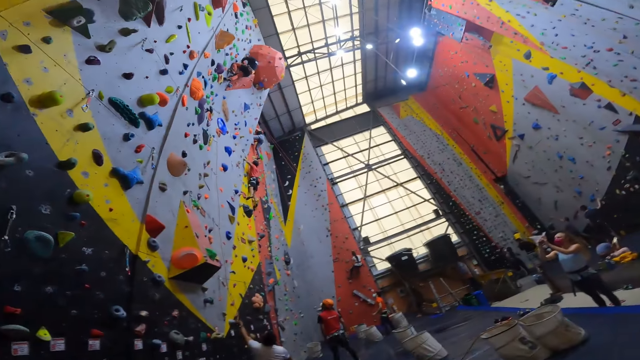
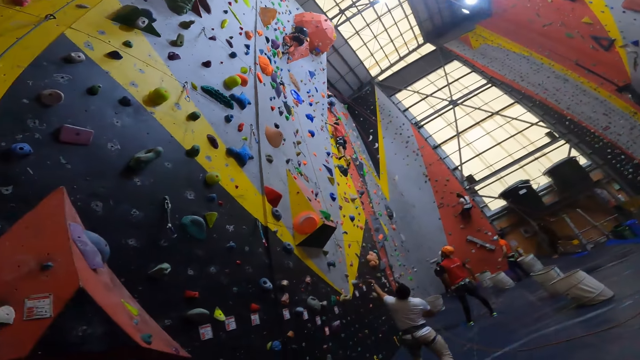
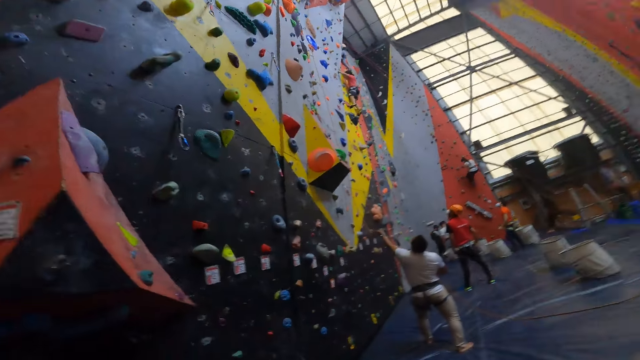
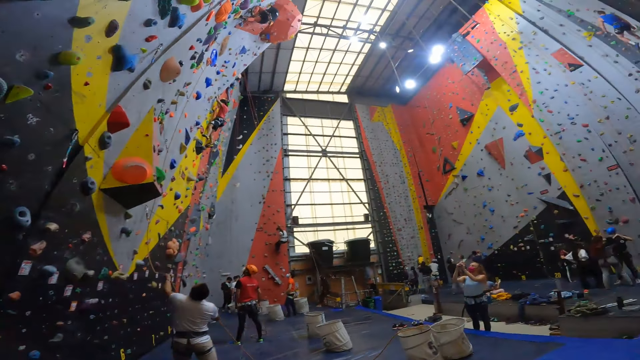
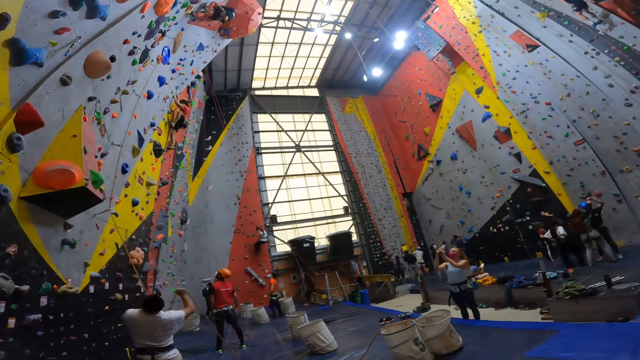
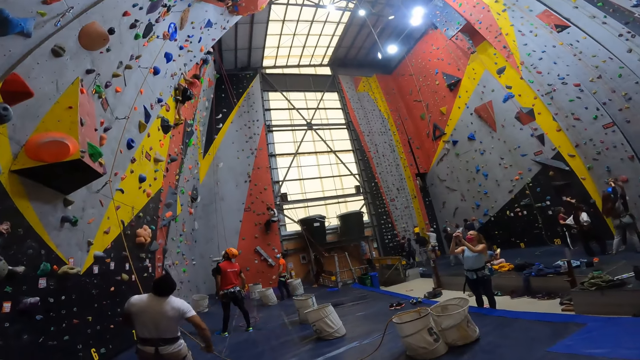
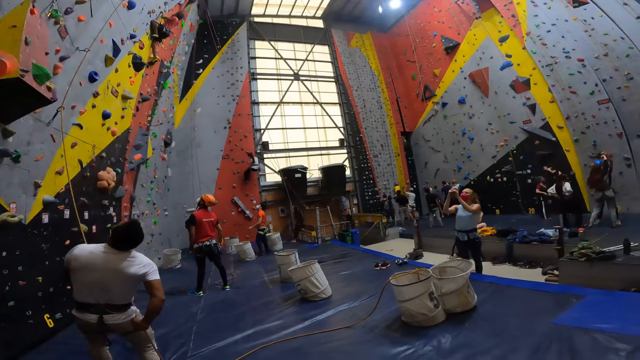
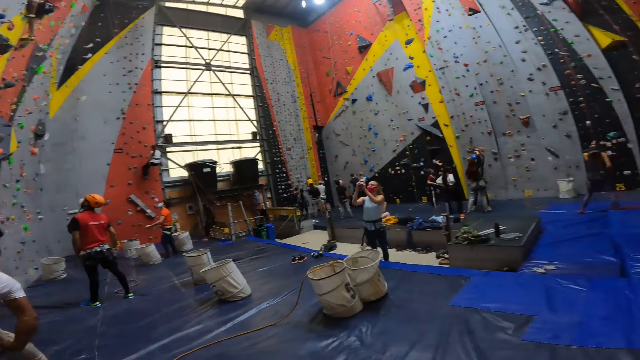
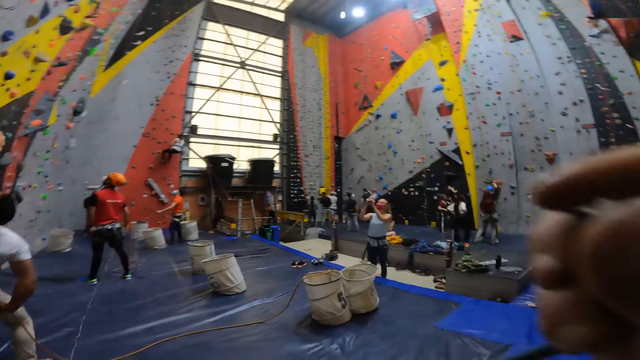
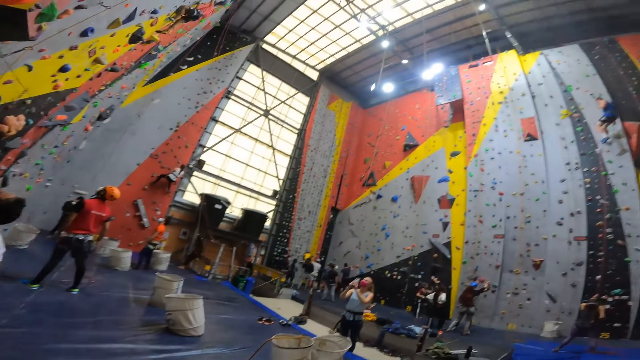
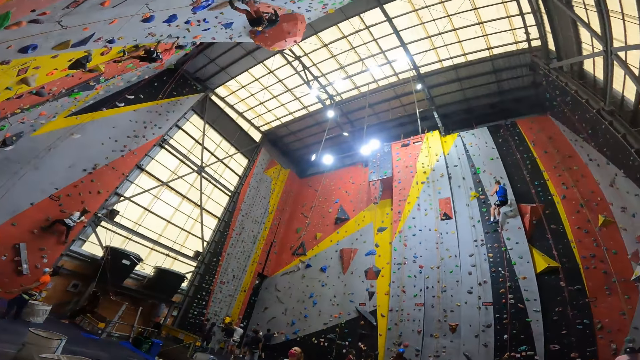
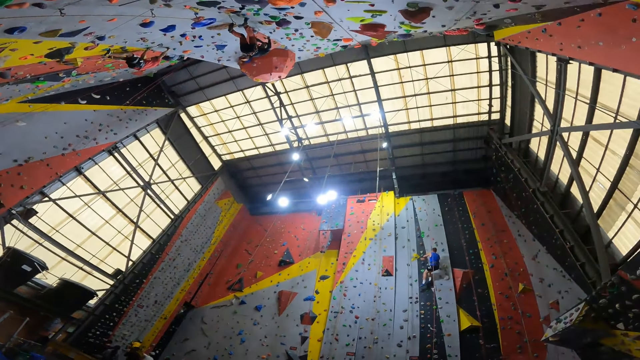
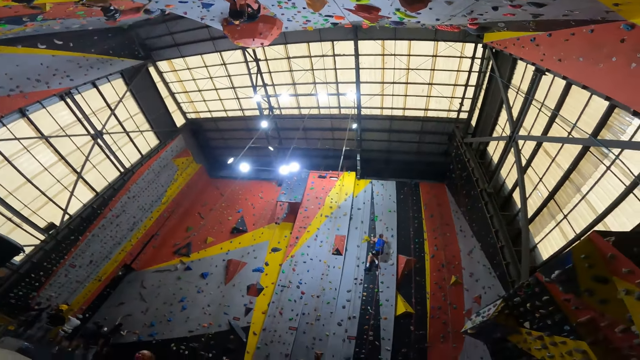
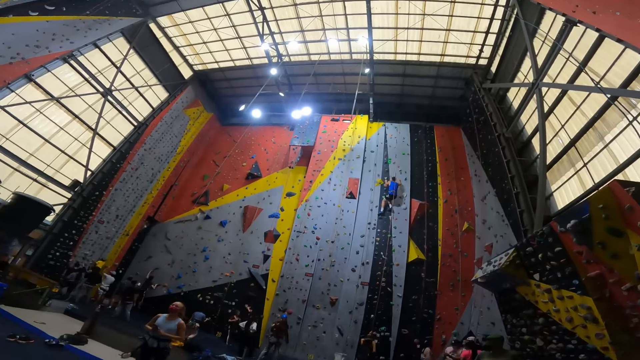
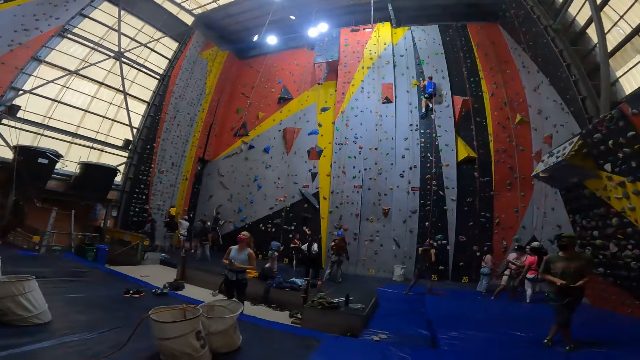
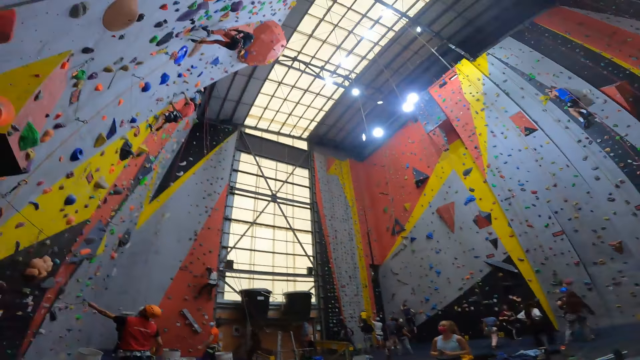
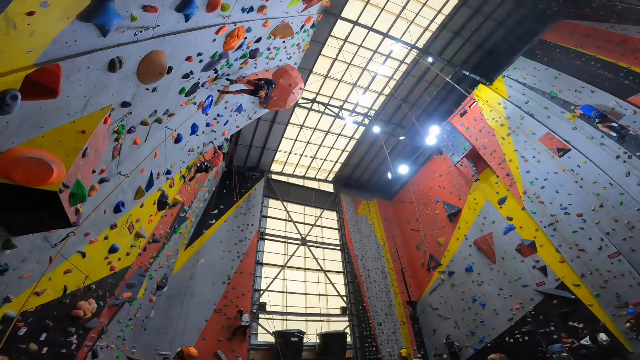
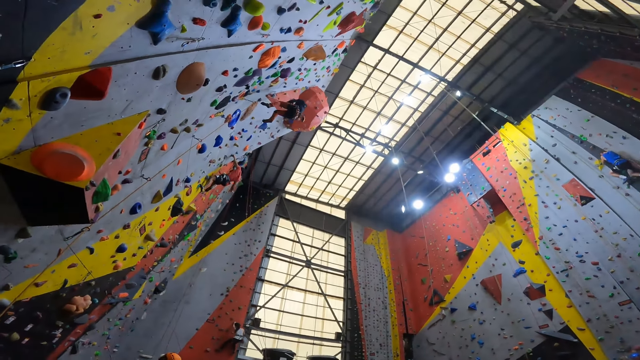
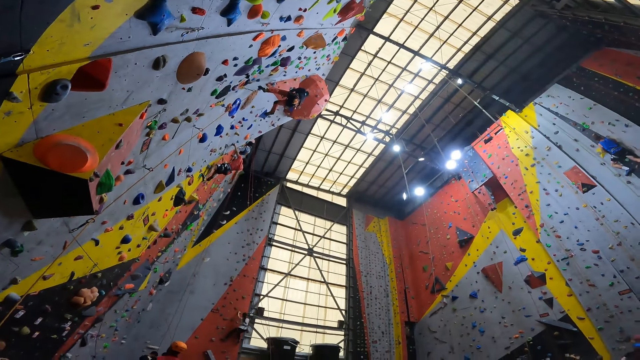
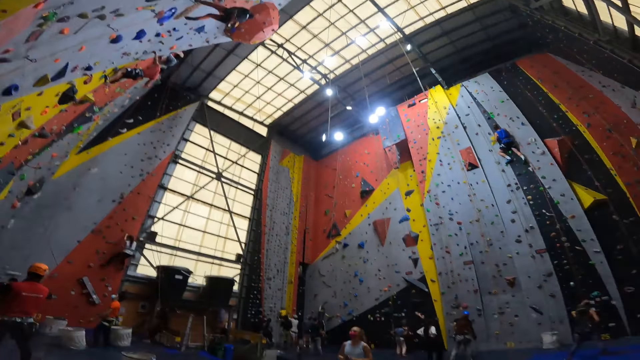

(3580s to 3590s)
The camera wearer walks around in a bouldering room. They adjust a rope. They look around in the bouldering room.

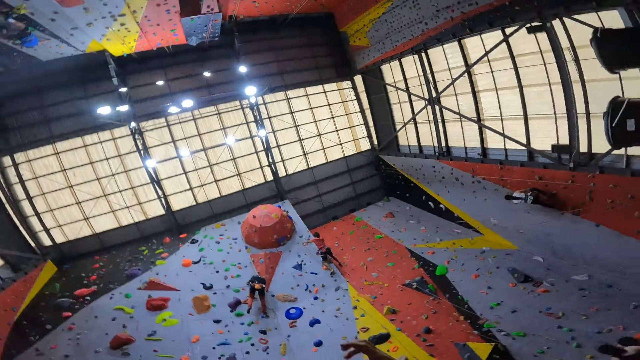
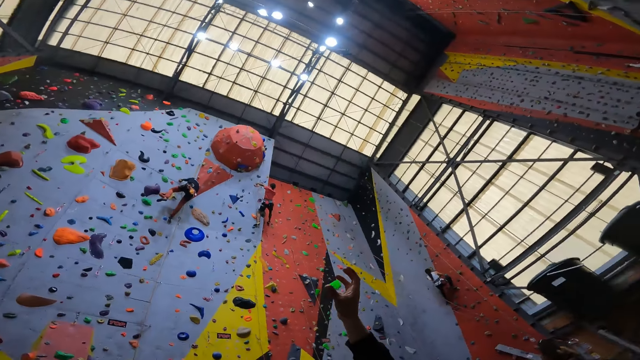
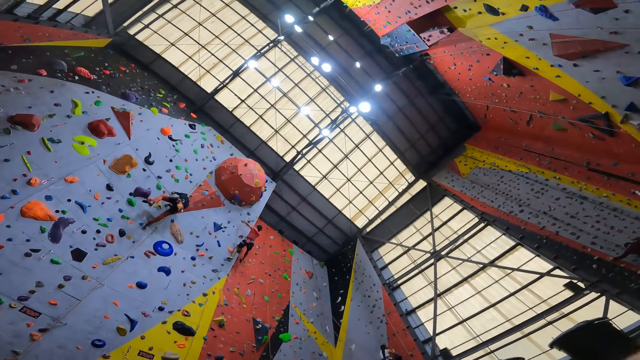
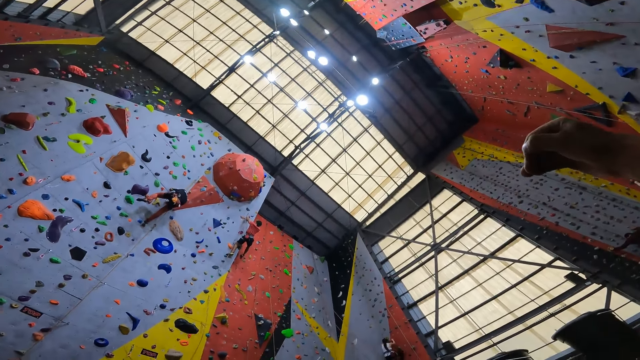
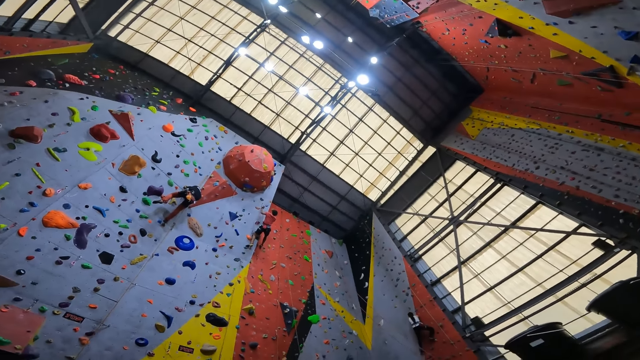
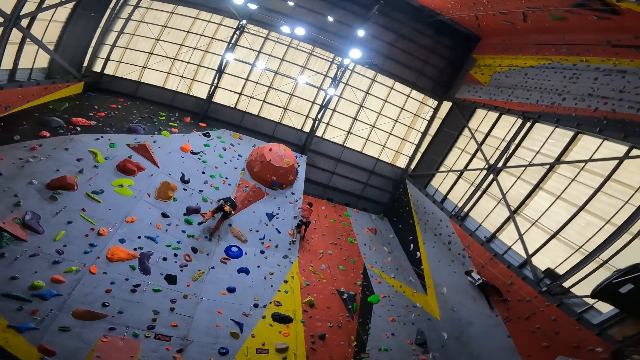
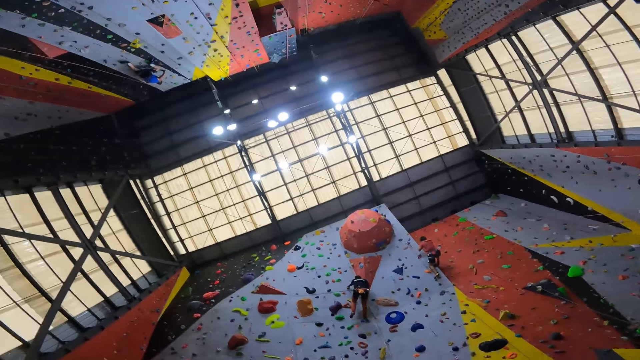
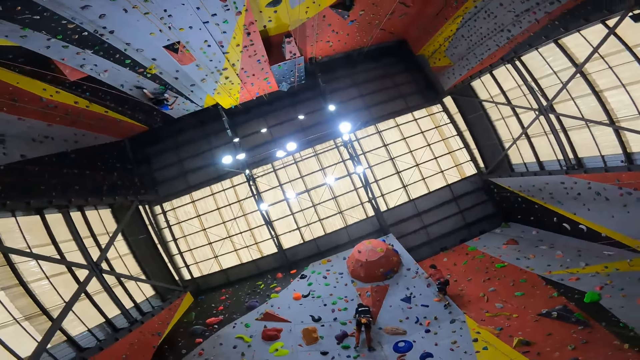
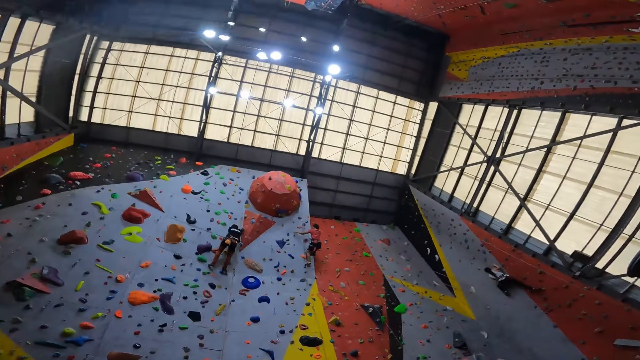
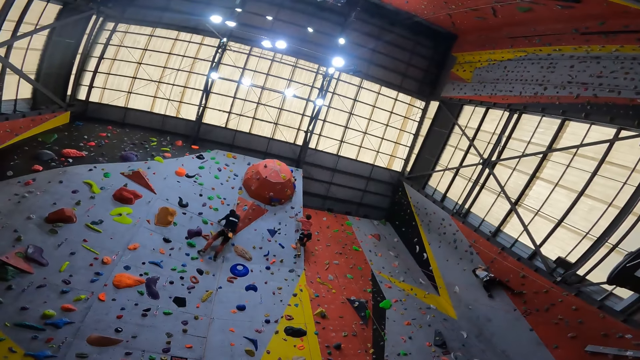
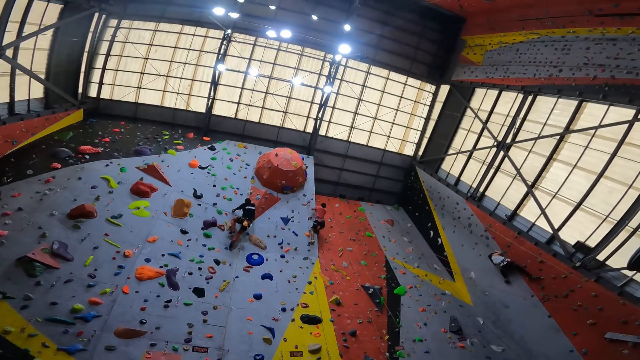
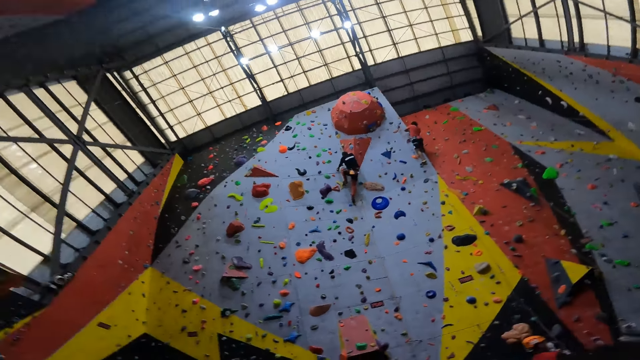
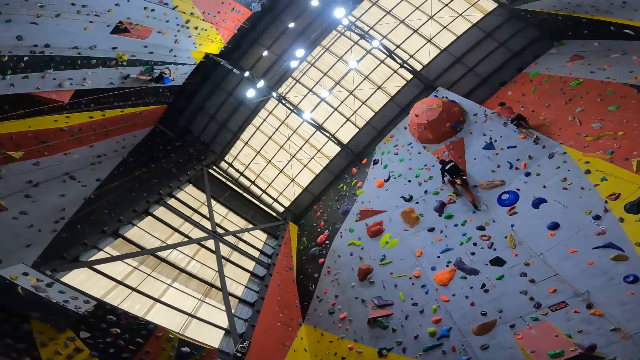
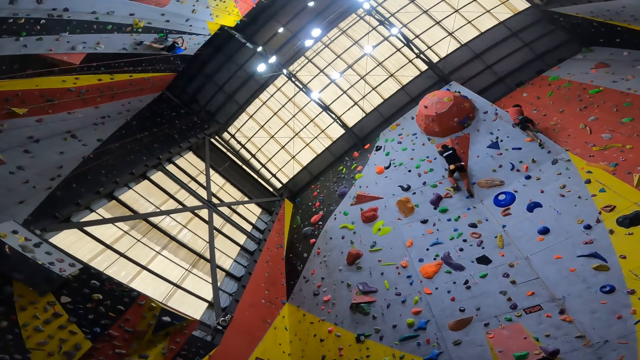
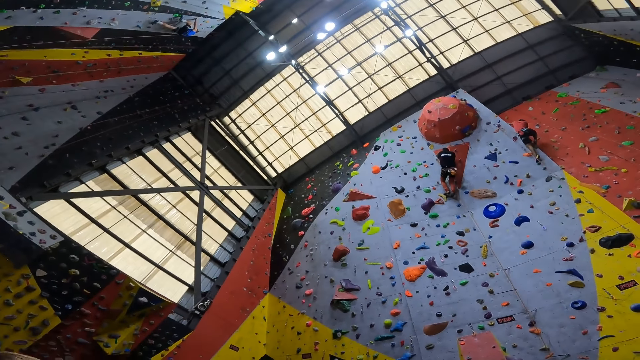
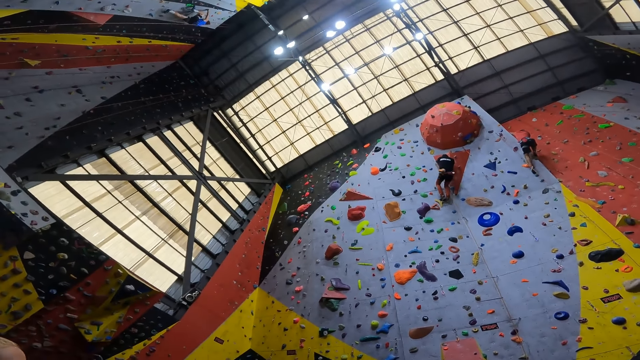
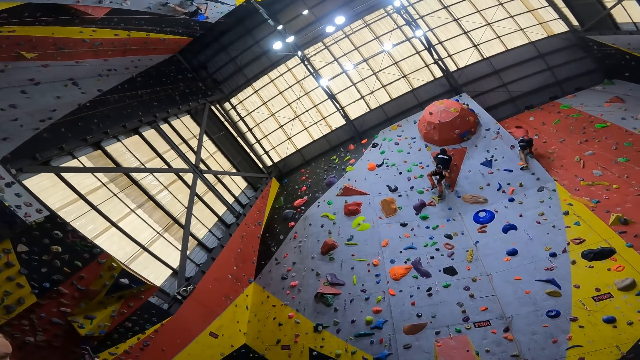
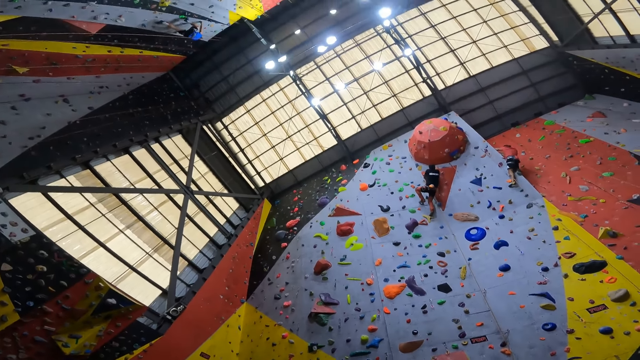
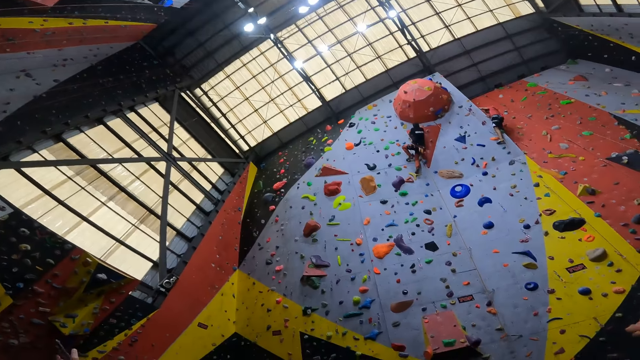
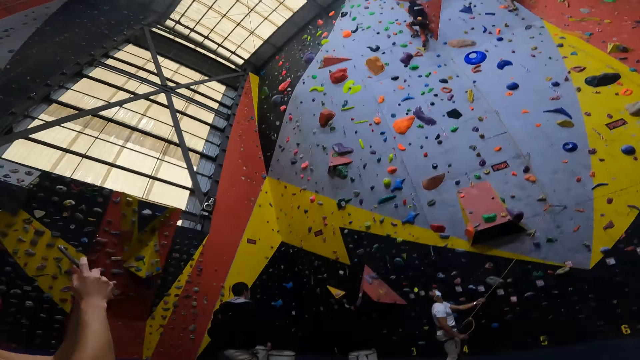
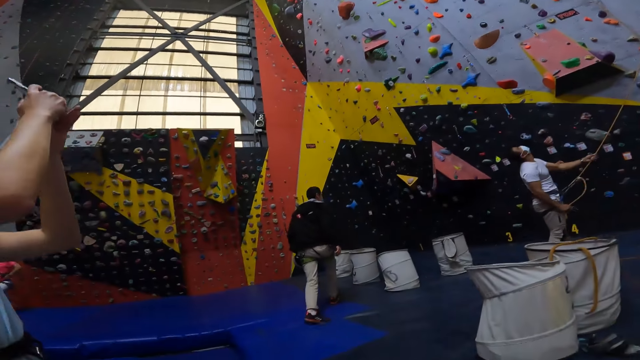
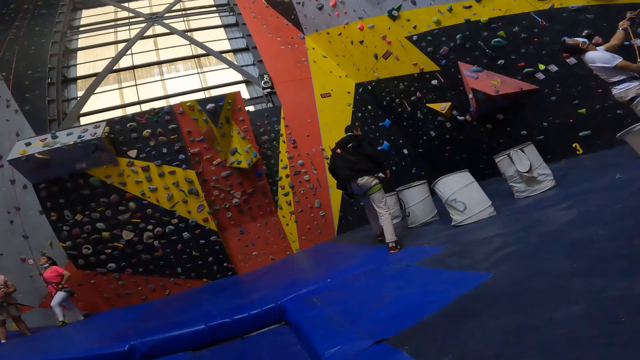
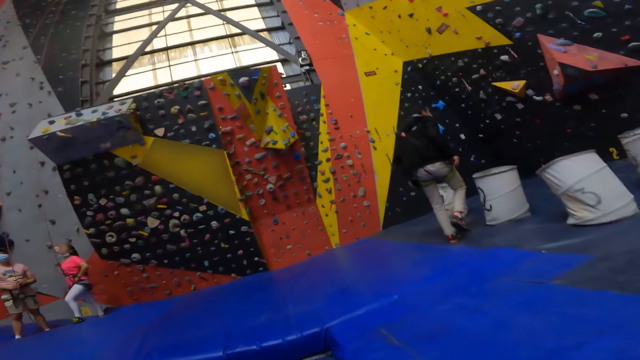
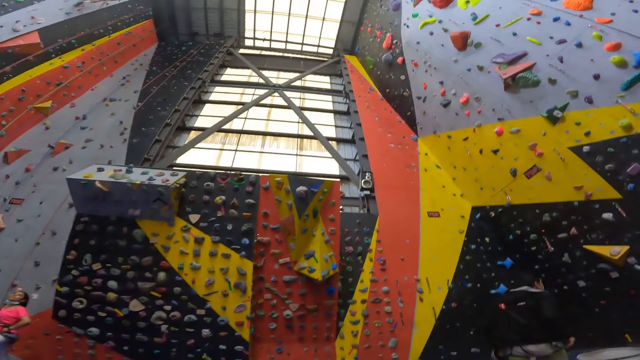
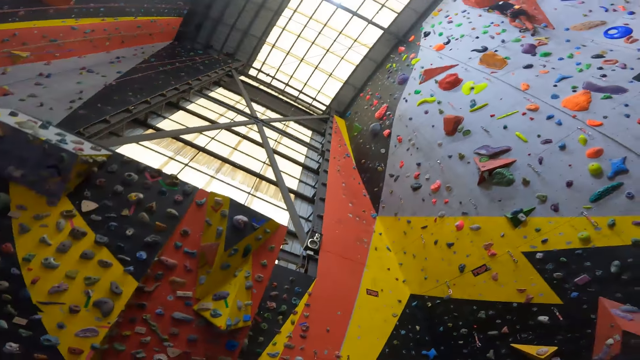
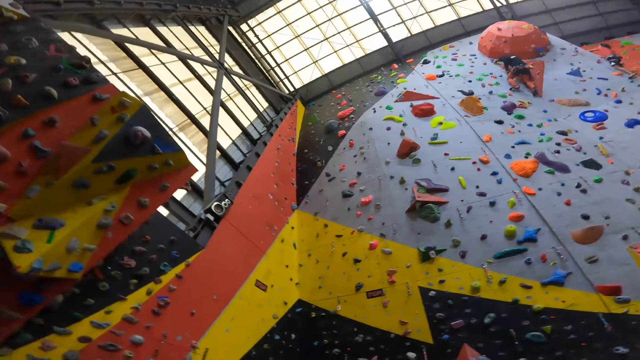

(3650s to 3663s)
The camera wearer lifts a hand. They look around in a bouldering room. They walk around in the bouldering room.
